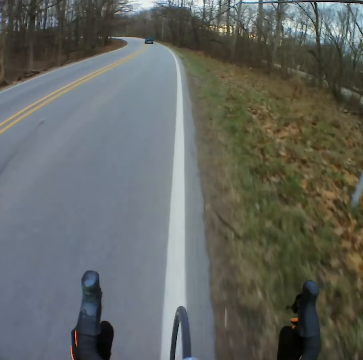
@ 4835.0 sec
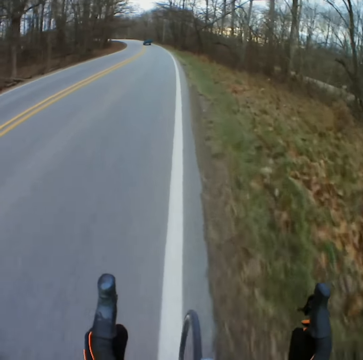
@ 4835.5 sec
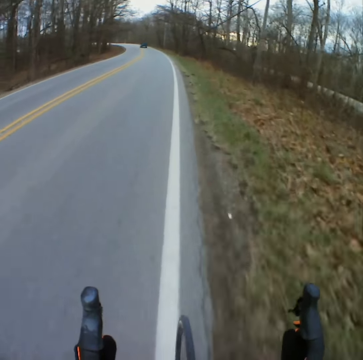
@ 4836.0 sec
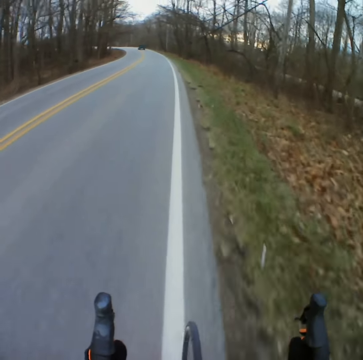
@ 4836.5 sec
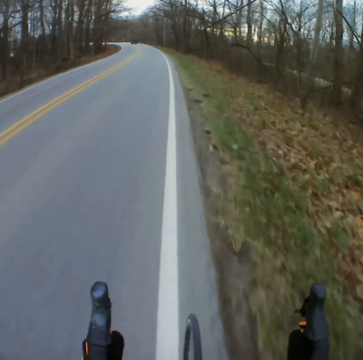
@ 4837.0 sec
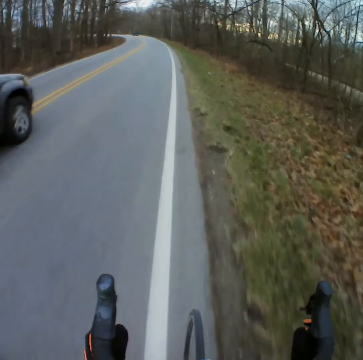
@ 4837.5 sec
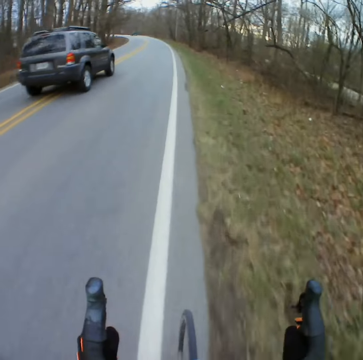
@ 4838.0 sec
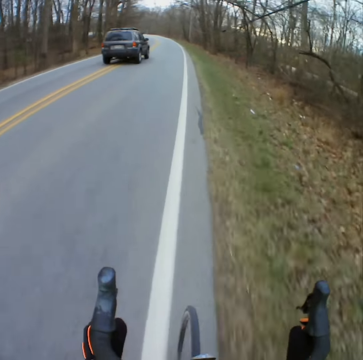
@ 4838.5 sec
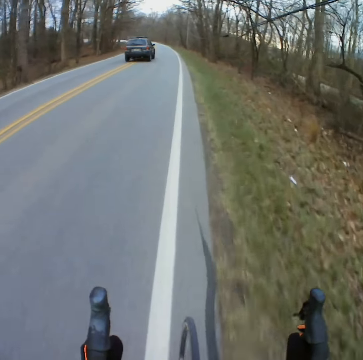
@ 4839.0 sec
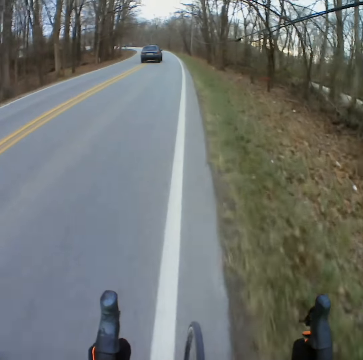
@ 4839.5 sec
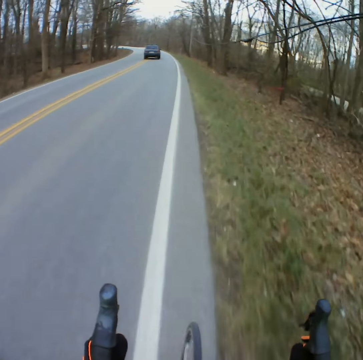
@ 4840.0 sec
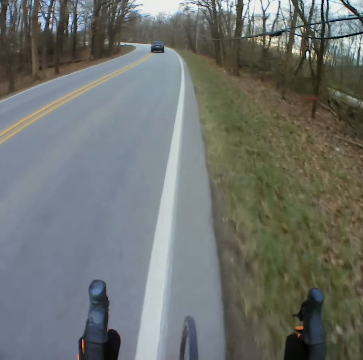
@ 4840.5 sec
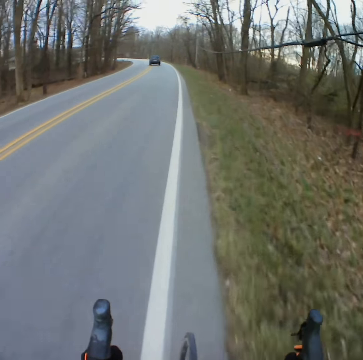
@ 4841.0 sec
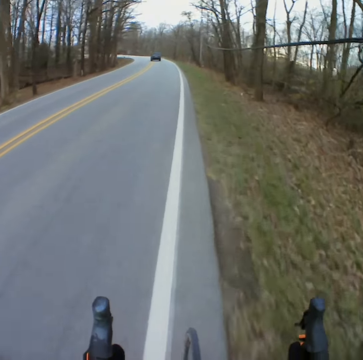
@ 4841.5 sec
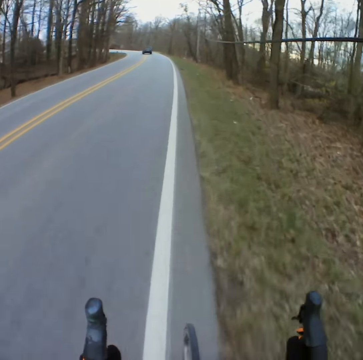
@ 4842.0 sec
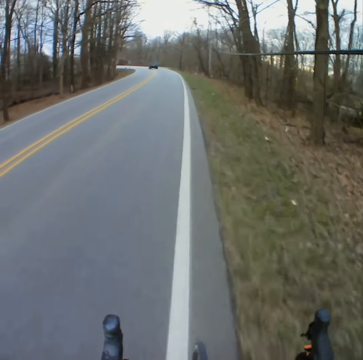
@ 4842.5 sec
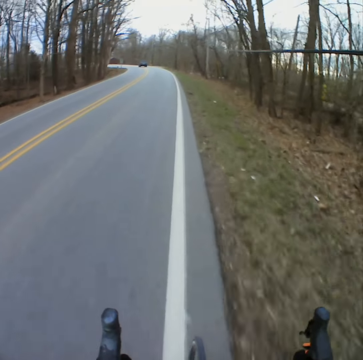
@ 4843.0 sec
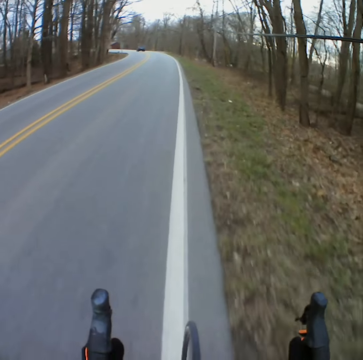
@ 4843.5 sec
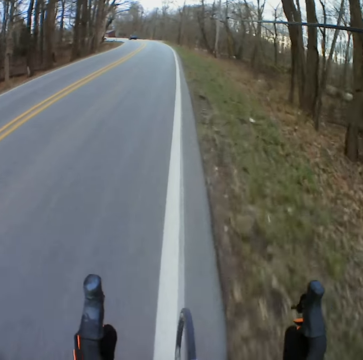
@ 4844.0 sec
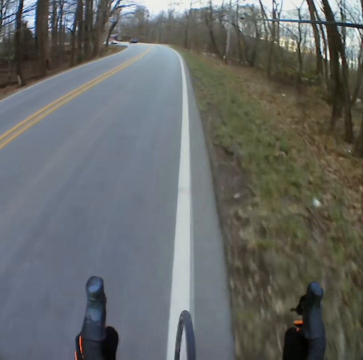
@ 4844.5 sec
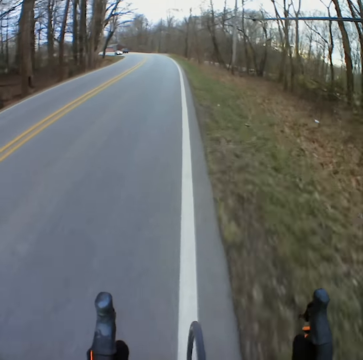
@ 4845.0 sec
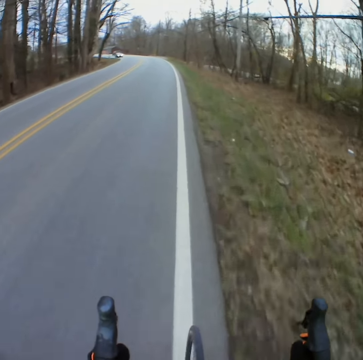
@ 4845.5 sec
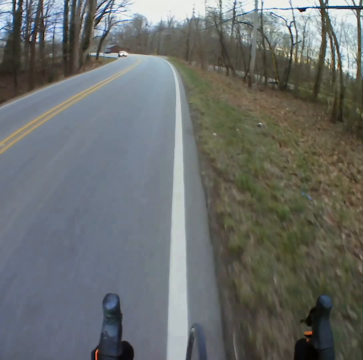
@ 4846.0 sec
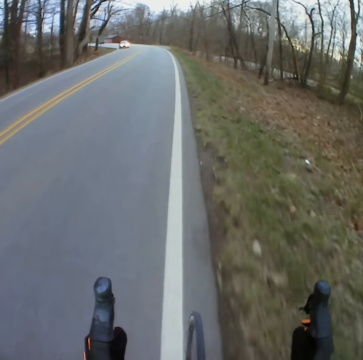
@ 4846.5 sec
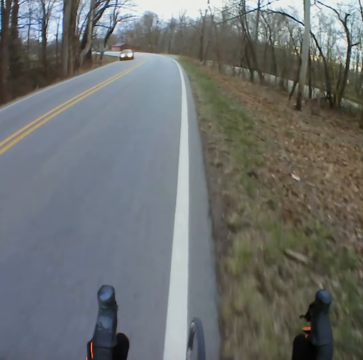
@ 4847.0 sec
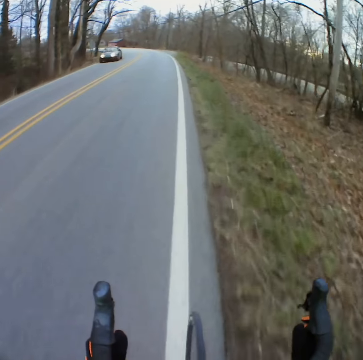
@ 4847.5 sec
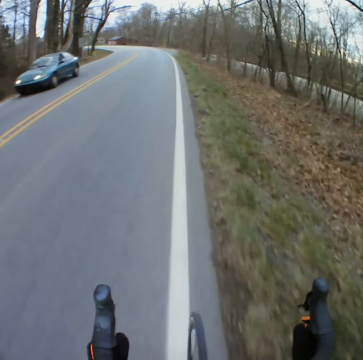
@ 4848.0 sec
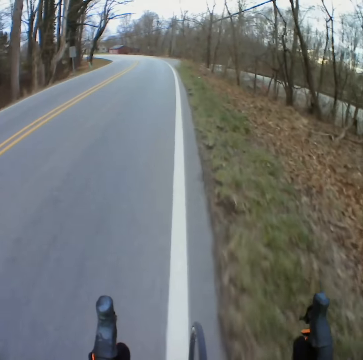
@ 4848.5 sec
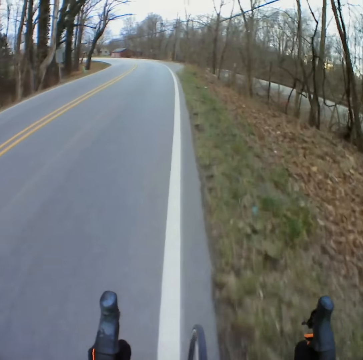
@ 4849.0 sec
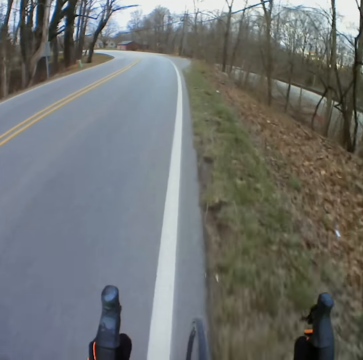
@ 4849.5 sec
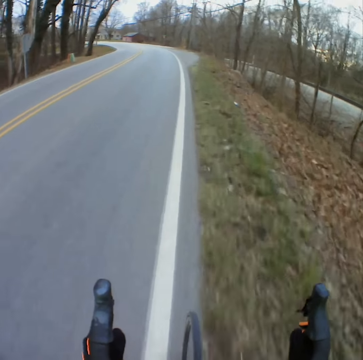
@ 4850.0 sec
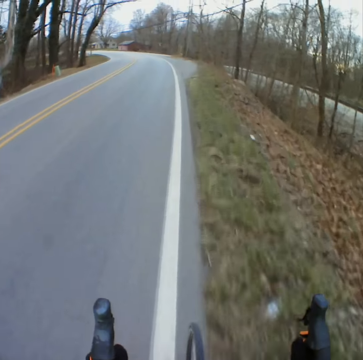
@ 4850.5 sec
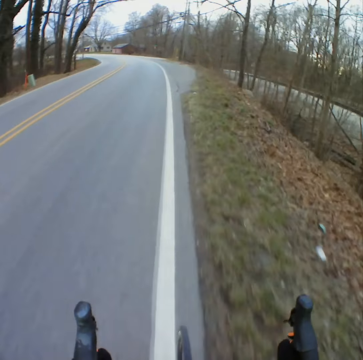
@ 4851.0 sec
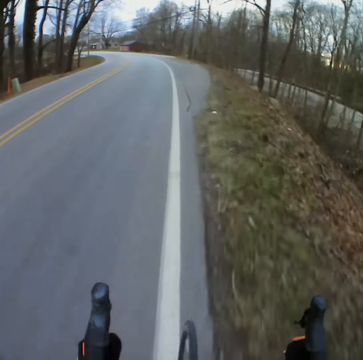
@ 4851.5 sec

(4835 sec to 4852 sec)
The camera wearer approaches the car in front. They overtake the car.

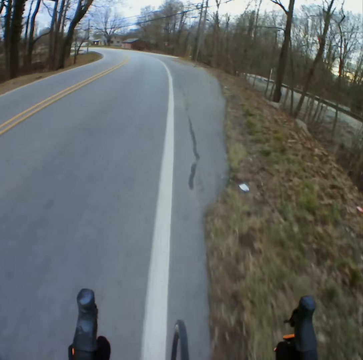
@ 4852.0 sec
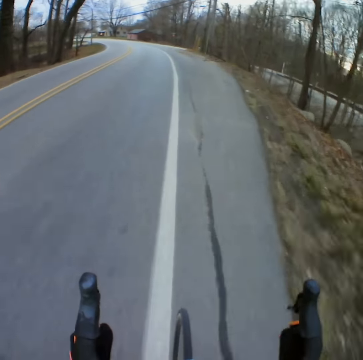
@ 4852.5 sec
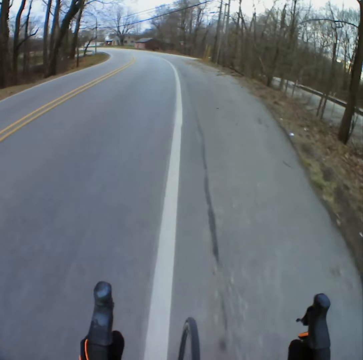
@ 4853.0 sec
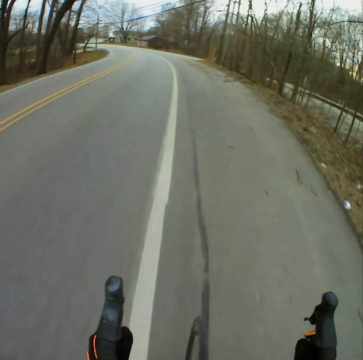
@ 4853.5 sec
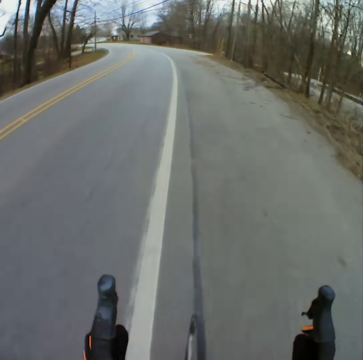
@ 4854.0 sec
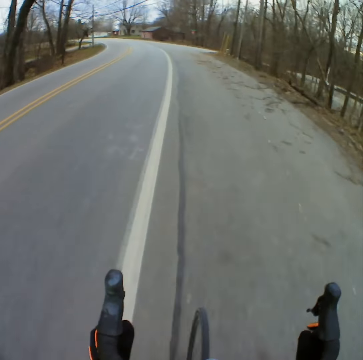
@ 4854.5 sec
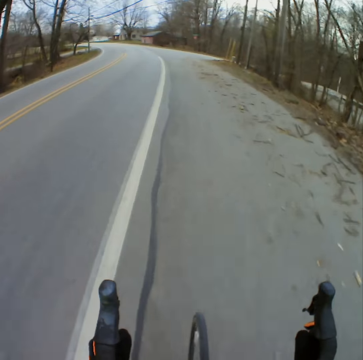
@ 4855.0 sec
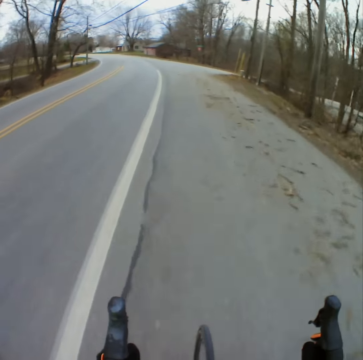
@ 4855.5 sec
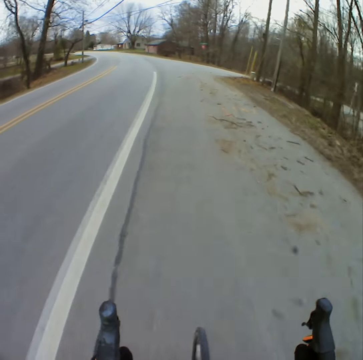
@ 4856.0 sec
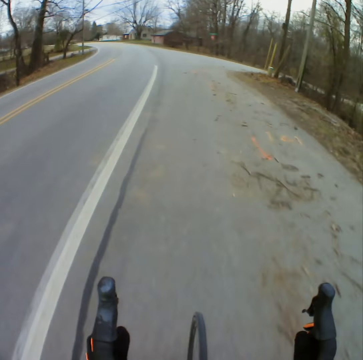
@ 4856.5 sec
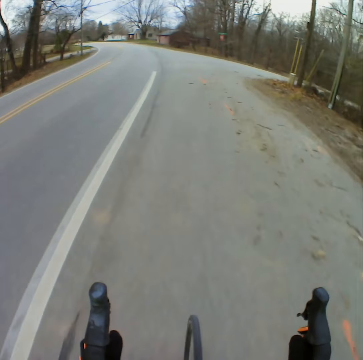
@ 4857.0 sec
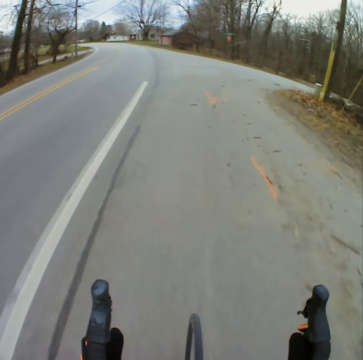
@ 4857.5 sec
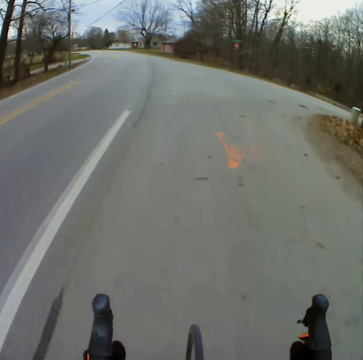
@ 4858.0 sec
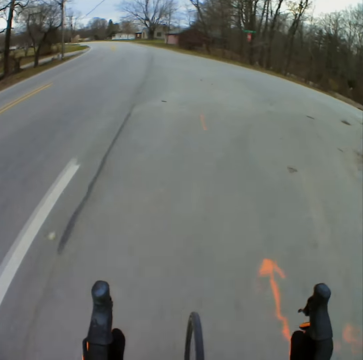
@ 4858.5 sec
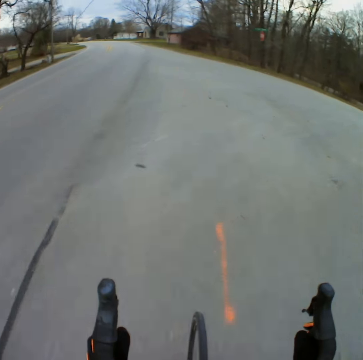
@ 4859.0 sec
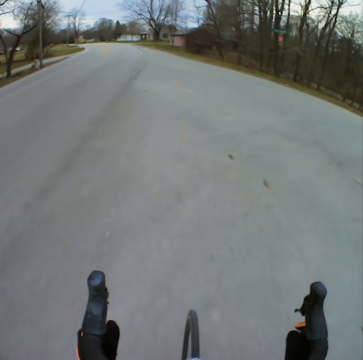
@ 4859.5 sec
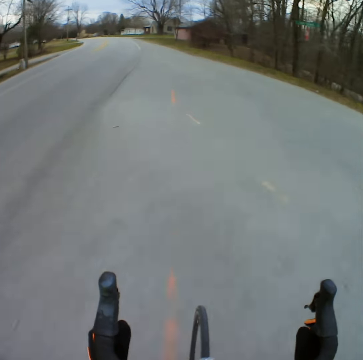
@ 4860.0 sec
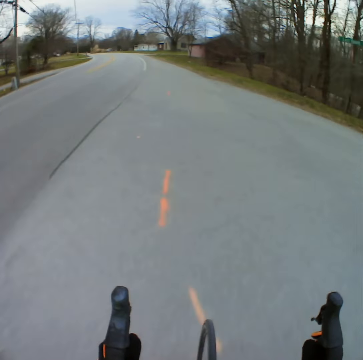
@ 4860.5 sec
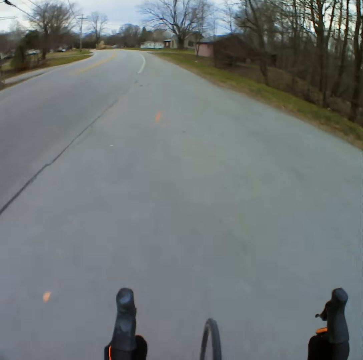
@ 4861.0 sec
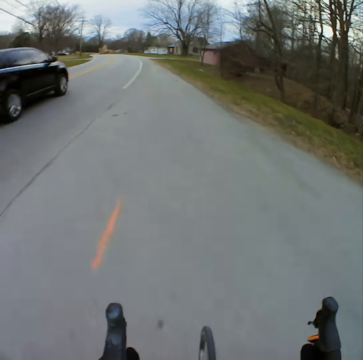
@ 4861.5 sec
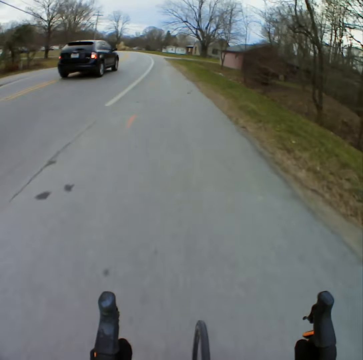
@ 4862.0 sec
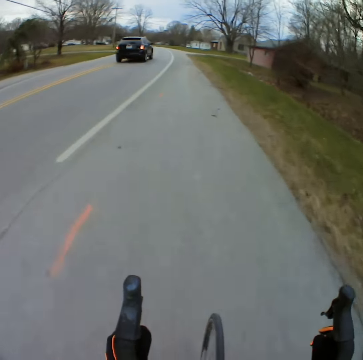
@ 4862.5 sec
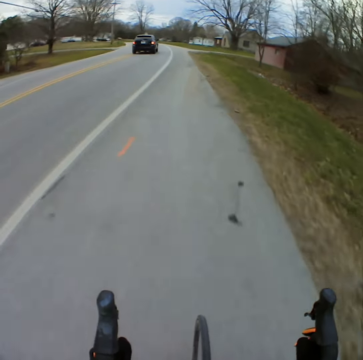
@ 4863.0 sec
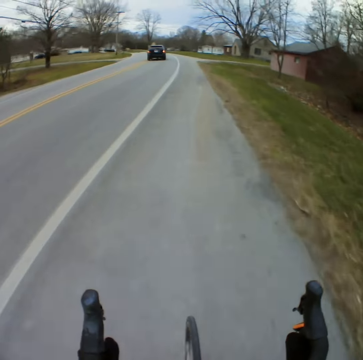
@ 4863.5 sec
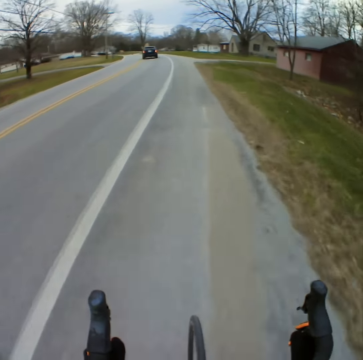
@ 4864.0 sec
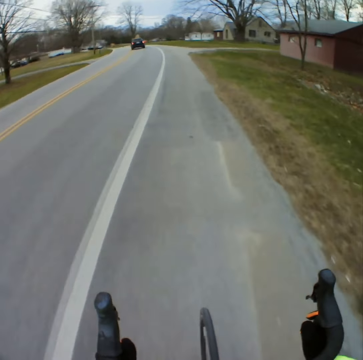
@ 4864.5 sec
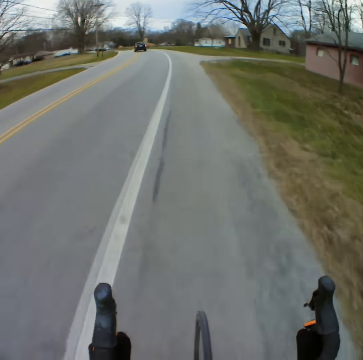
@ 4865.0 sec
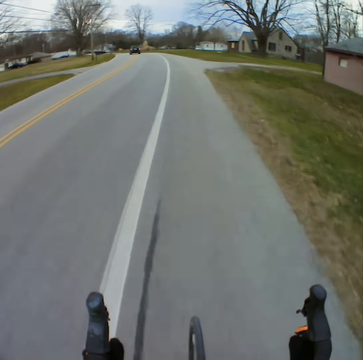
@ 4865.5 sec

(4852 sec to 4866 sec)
The camera wearer overtakes by the car.

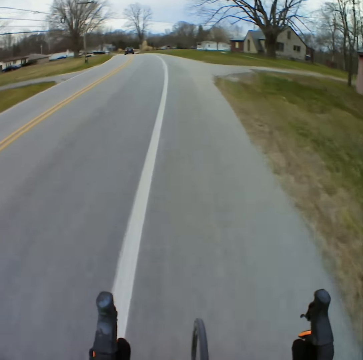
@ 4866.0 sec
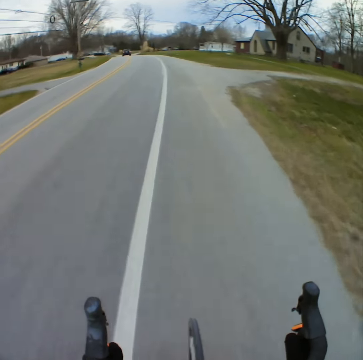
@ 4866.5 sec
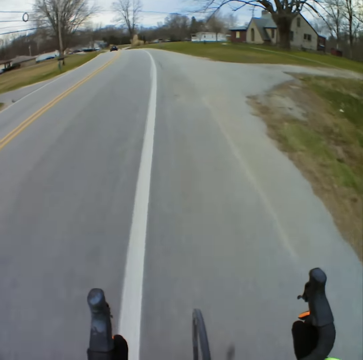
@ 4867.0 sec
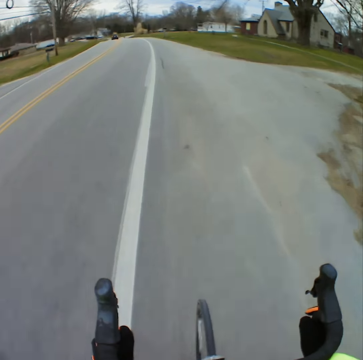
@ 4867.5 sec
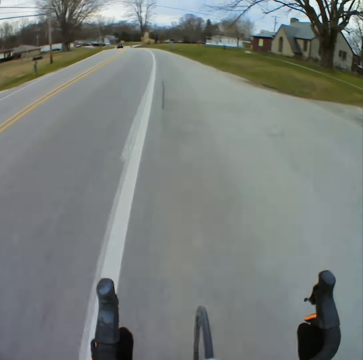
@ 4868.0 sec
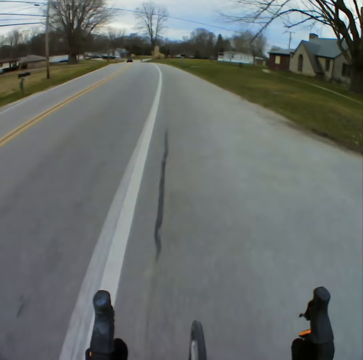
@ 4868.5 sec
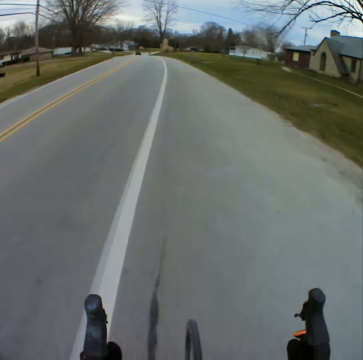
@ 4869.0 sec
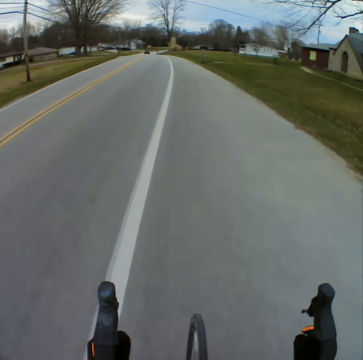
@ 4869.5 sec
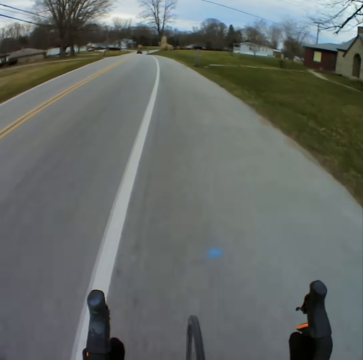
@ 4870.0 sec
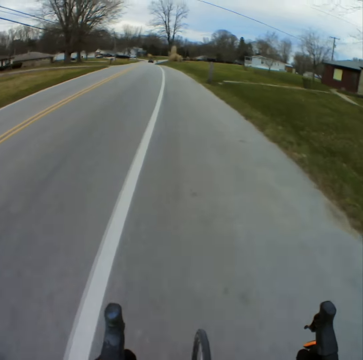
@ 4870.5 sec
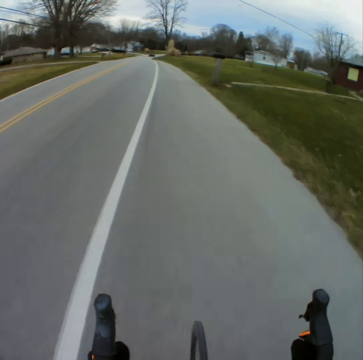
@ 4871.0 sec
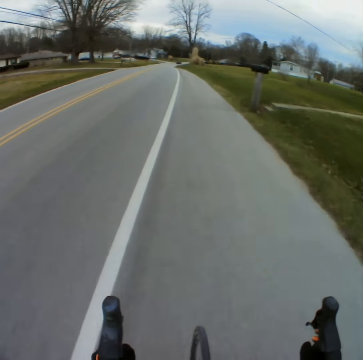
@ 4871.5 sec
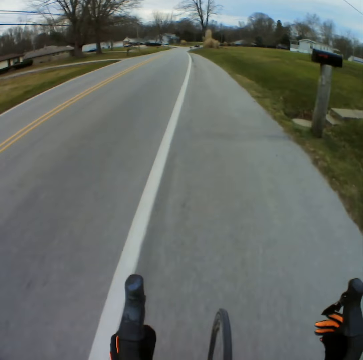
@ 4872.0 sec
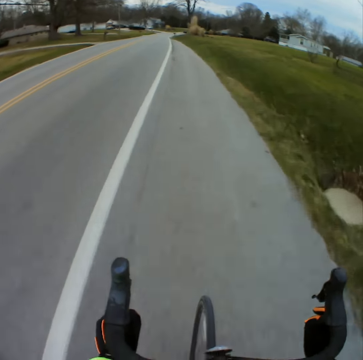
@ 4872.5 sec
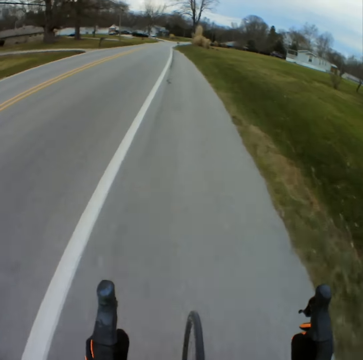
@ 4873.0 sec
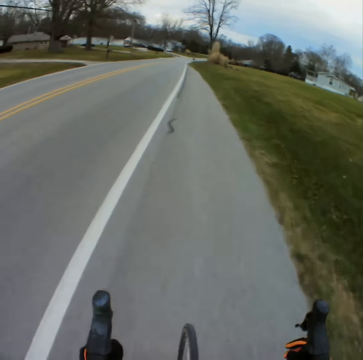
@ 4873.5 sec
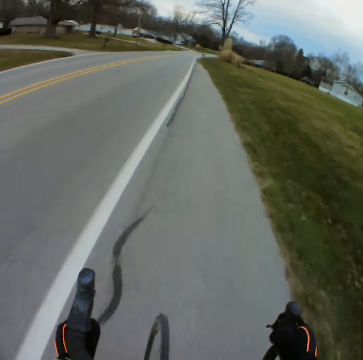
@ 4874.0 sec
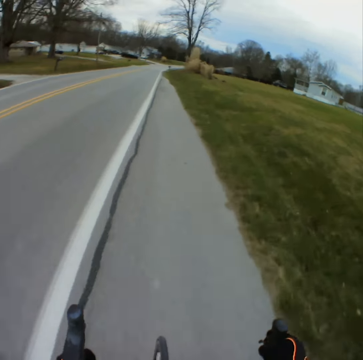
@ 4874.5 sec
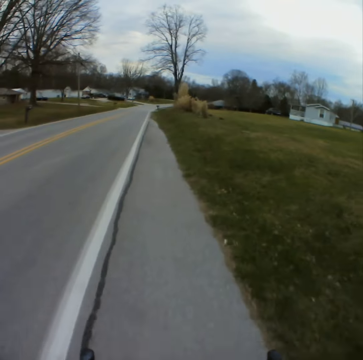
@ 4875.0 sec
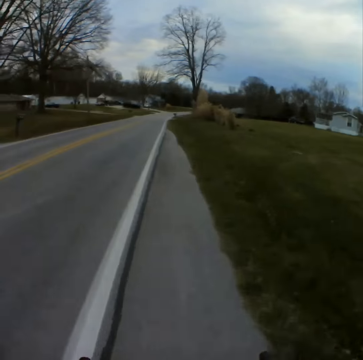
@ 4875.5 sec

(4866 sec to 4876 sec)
The camera wearer moves the hand to the bicycle handle.
